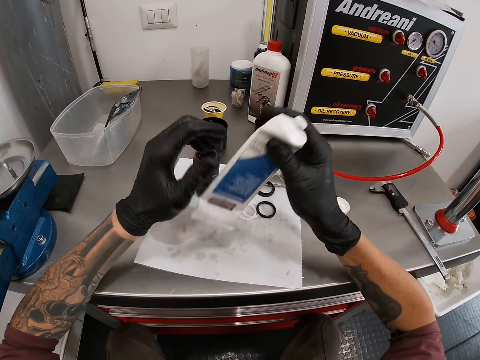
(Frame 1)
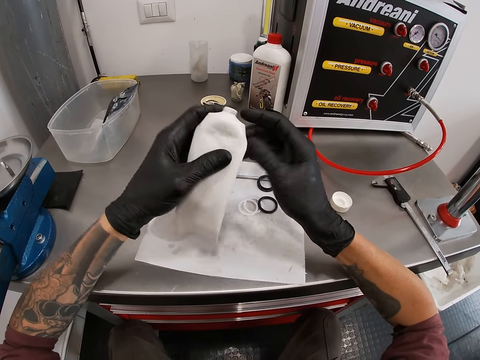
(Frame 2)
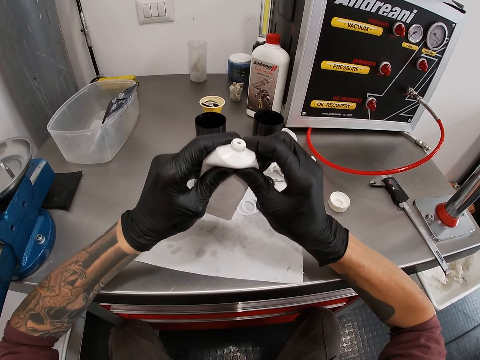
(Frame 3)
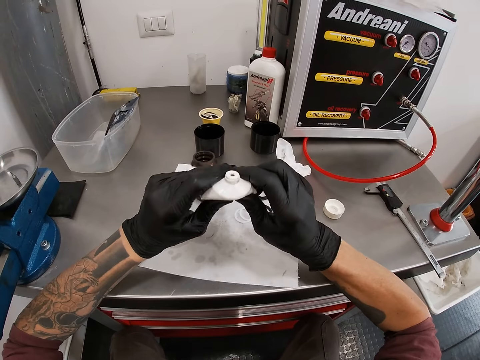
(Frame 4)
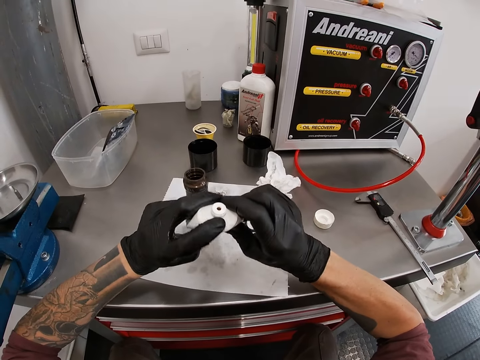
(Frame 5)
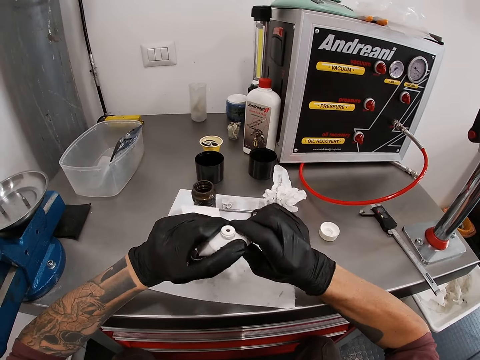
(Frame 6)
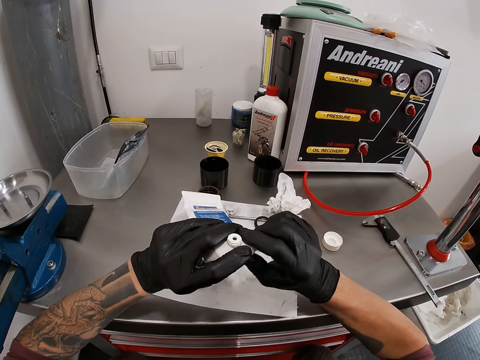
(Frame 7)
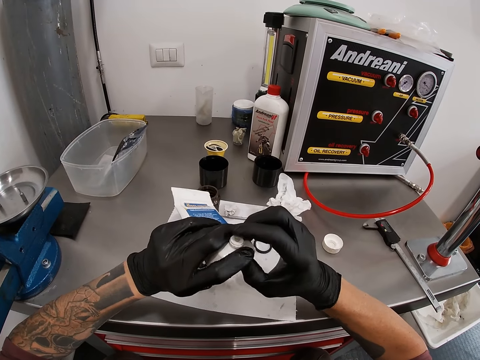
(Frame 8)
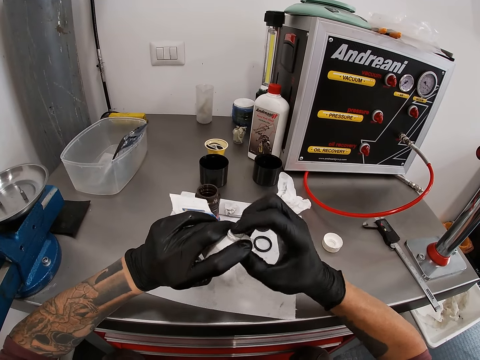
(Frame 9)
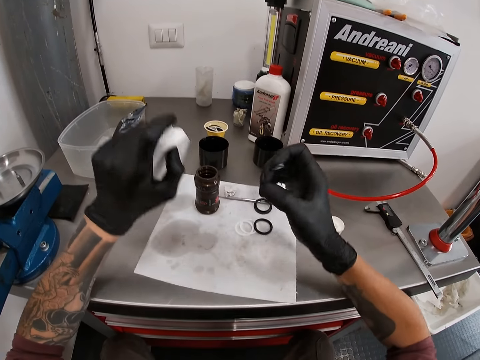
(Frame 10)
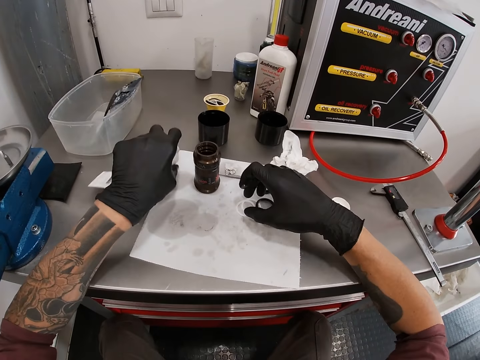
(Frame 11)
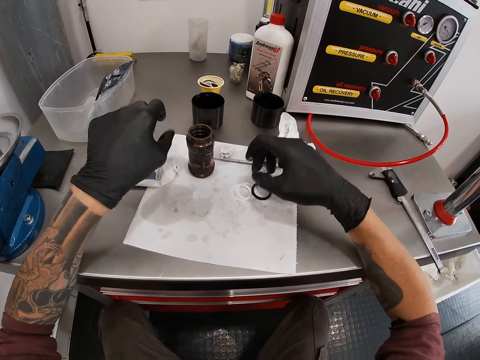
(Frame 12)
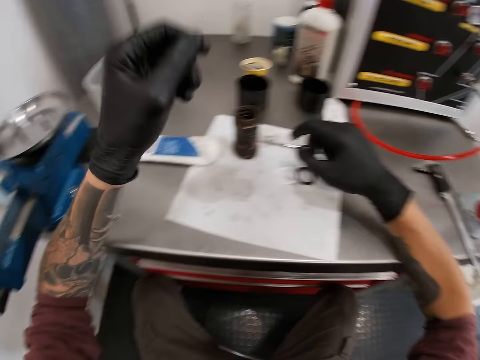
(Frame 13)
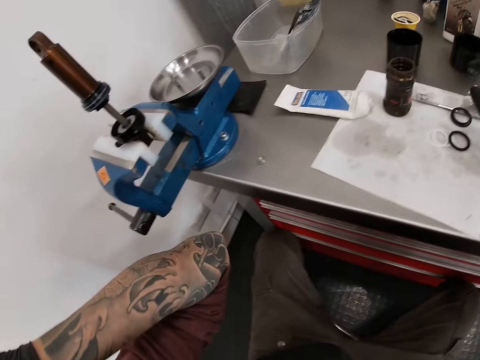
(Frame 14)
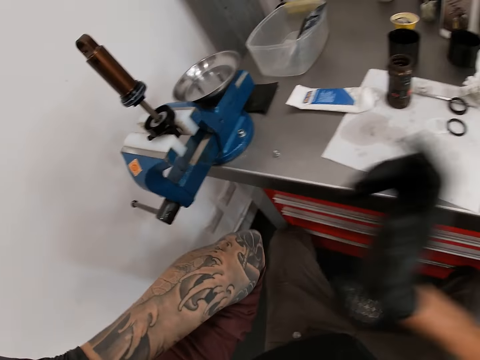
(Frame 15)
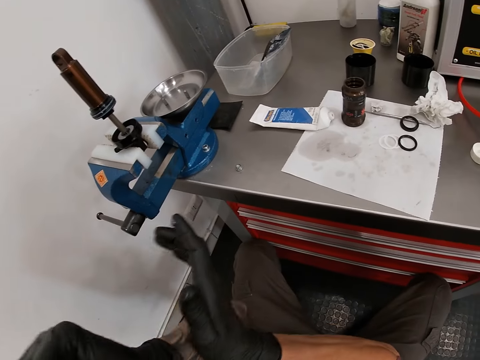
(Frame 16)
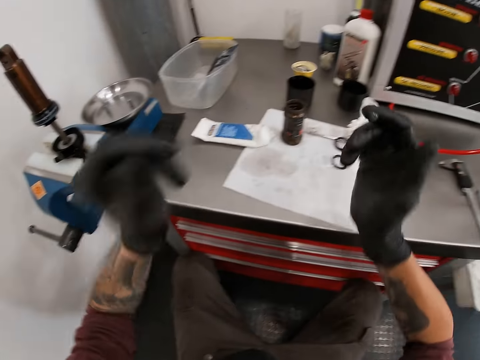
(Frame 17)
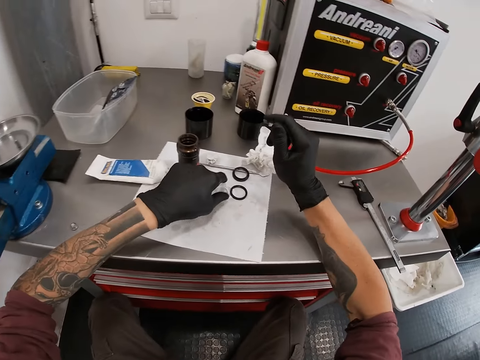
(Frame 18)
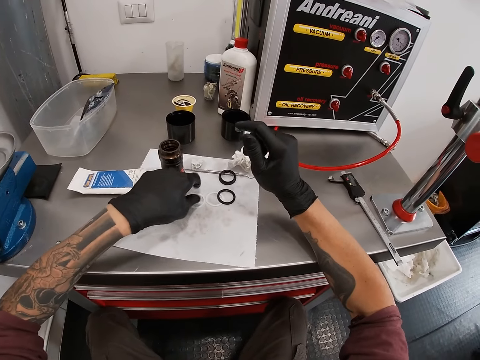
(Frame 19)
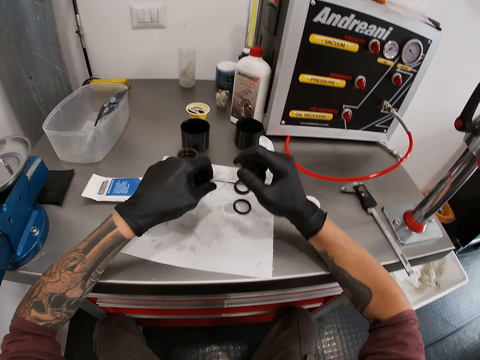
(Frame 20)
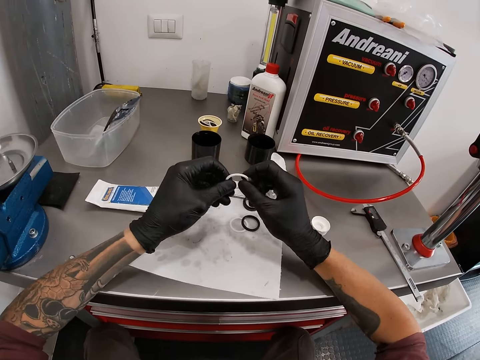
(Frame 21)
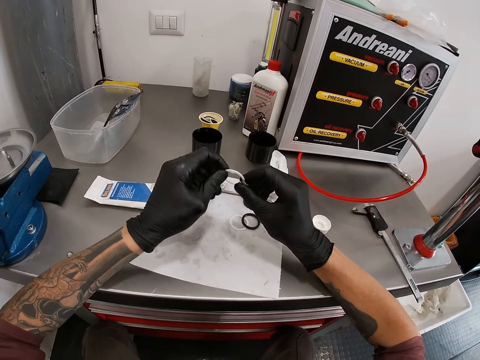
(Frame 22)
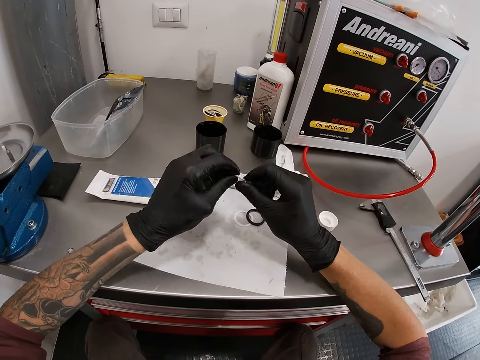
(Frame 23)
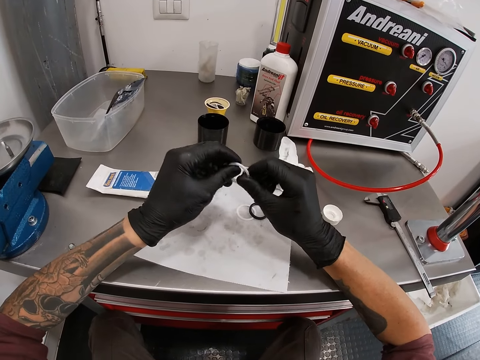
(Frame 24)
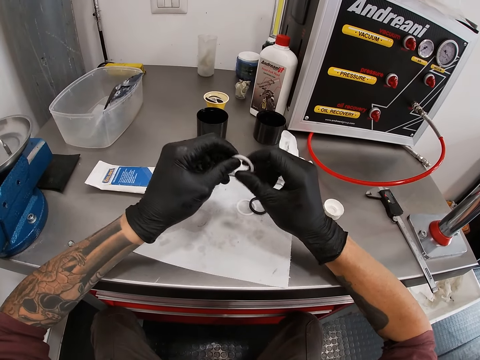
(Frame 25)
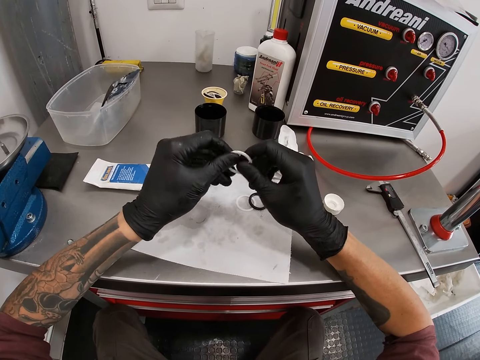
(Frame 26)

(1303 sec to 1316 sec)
The camera wearer presses the liquid adhesive with his hands. He scoops the liquid adhesive with his right forefinger. He drops the liquid adhesive on the worktable with his left hand. He adjusts the left hand. He wipes the left hand. He moves the dust seal on the paper with his left hand. He picks up the dust seal on the paper with his left hand. He applies the liquid adhesive on his right forefinger to the dust seal in his left hand.

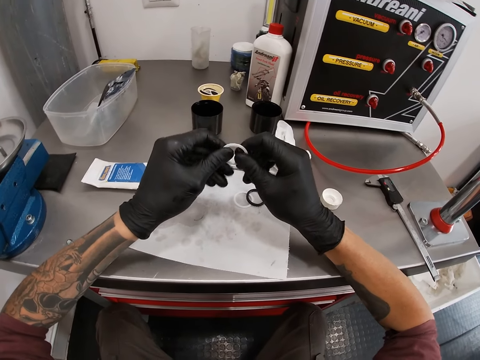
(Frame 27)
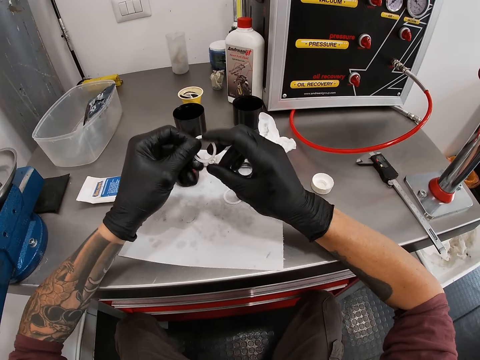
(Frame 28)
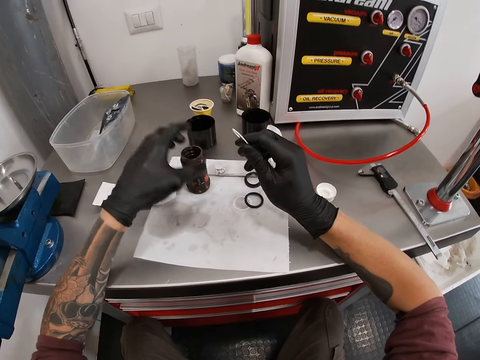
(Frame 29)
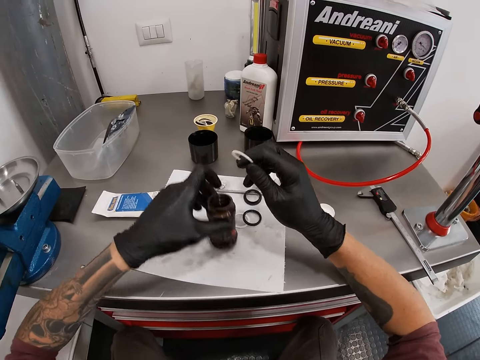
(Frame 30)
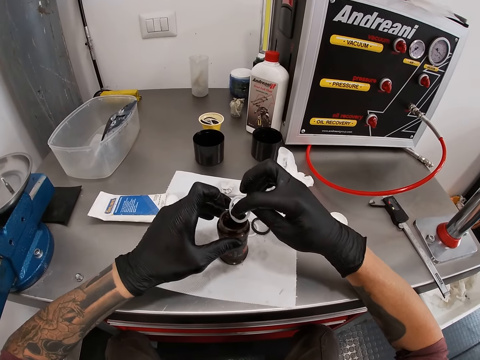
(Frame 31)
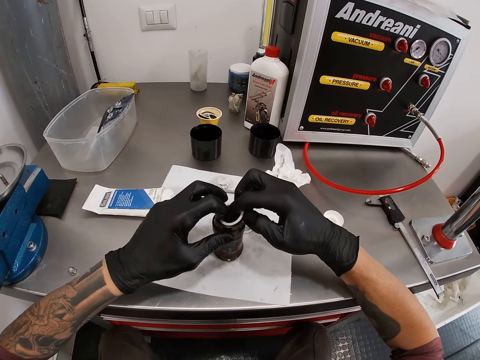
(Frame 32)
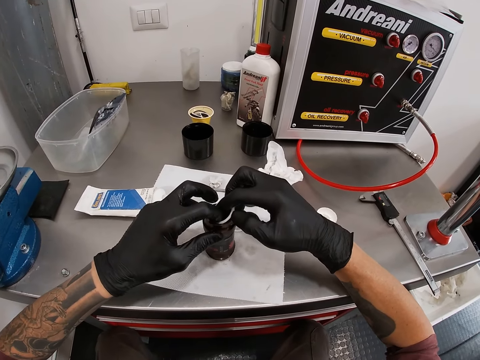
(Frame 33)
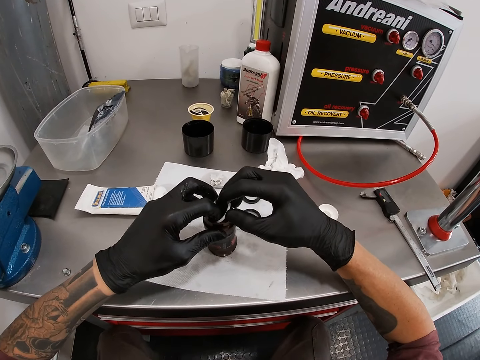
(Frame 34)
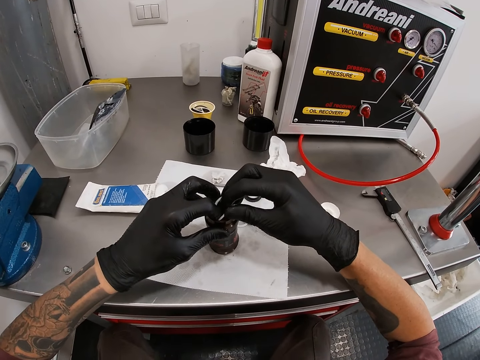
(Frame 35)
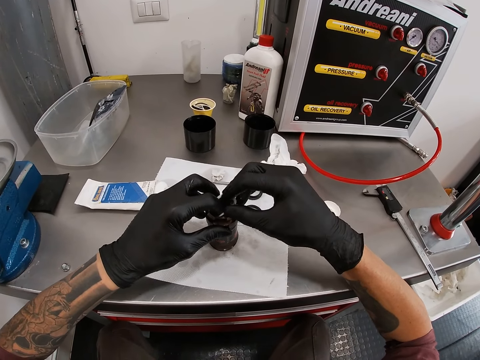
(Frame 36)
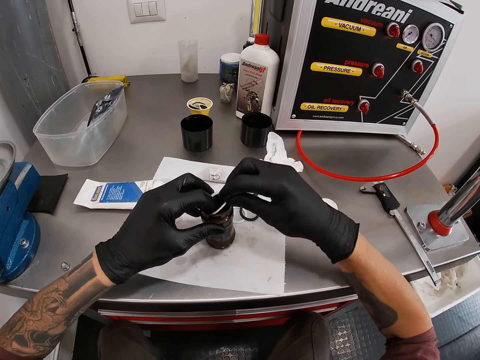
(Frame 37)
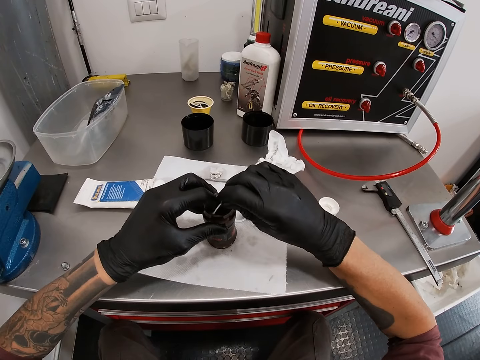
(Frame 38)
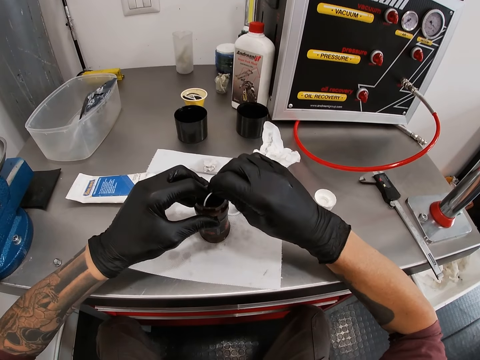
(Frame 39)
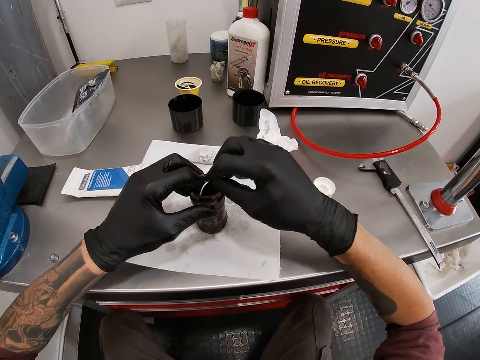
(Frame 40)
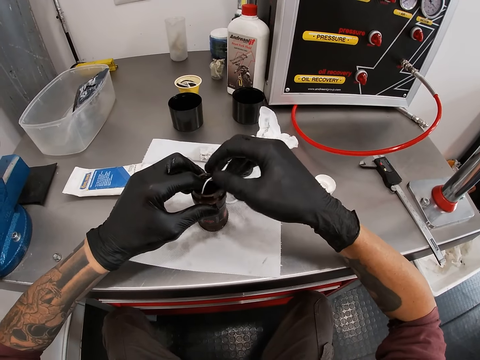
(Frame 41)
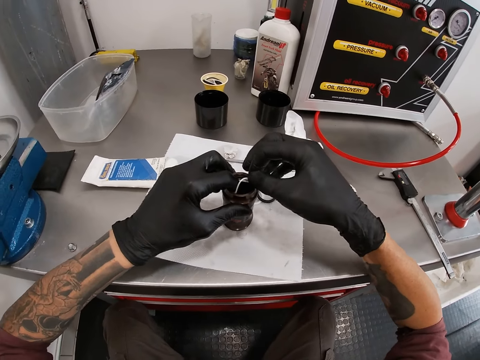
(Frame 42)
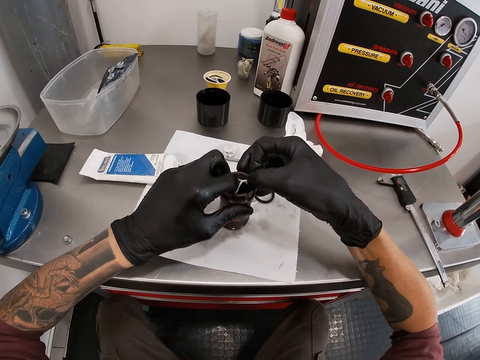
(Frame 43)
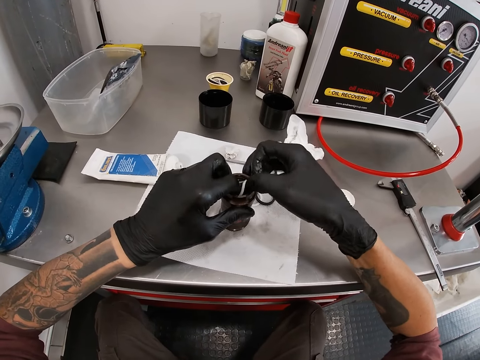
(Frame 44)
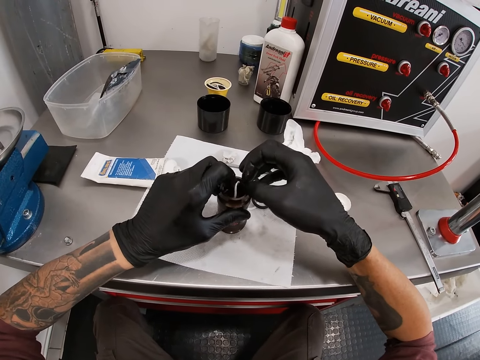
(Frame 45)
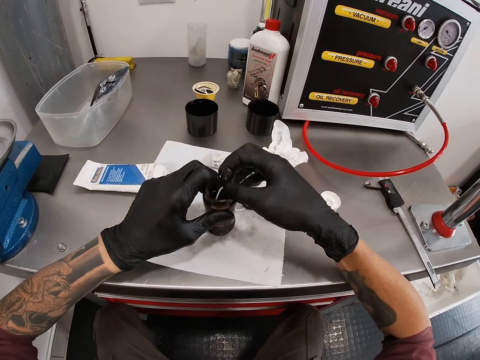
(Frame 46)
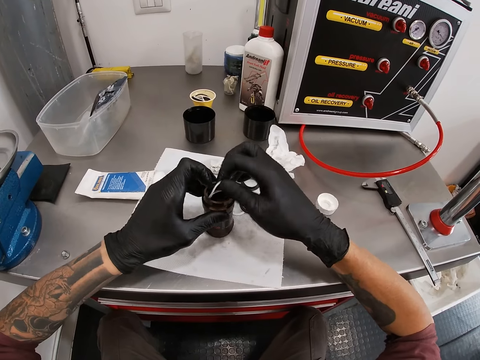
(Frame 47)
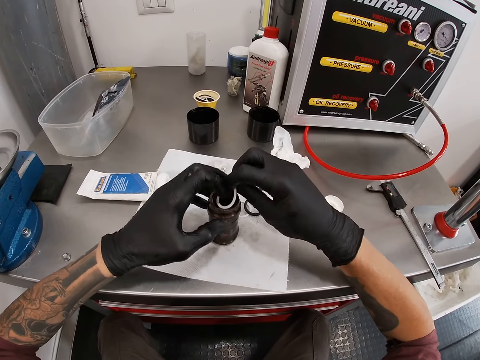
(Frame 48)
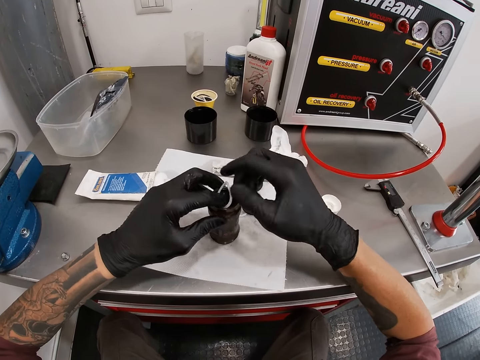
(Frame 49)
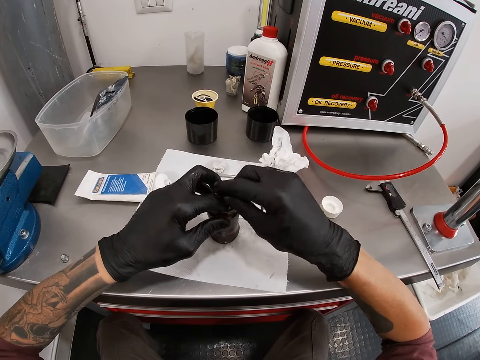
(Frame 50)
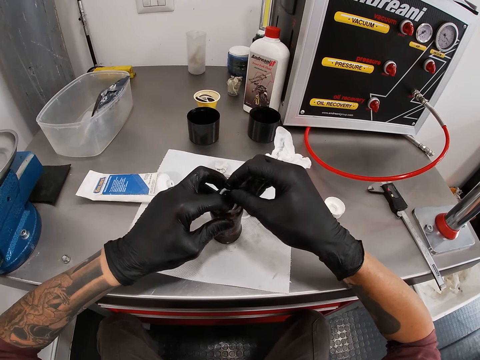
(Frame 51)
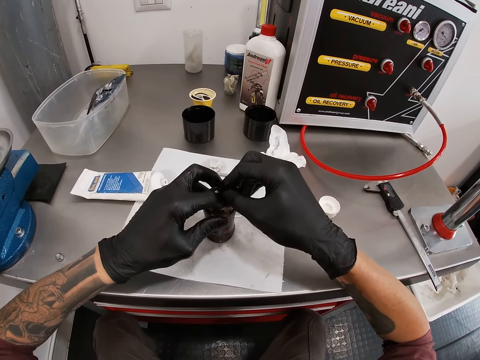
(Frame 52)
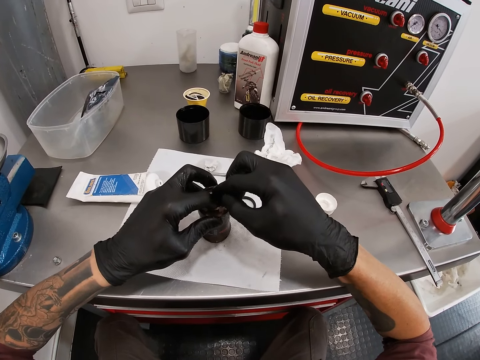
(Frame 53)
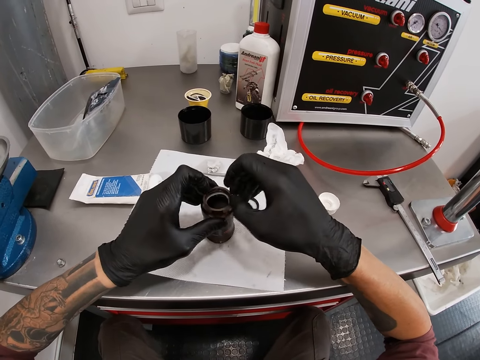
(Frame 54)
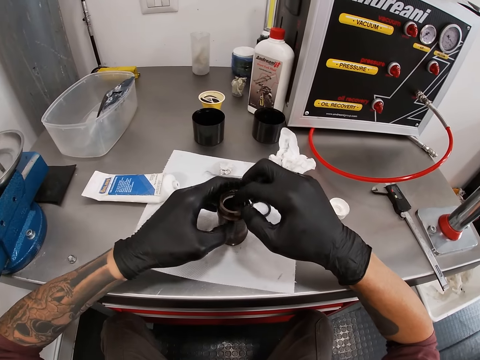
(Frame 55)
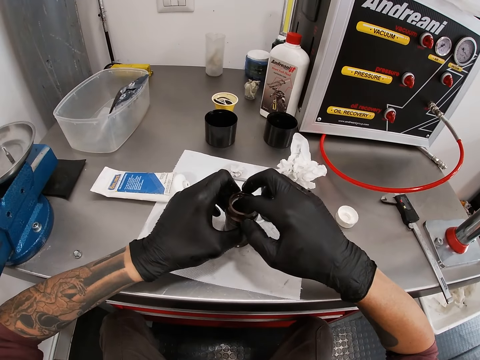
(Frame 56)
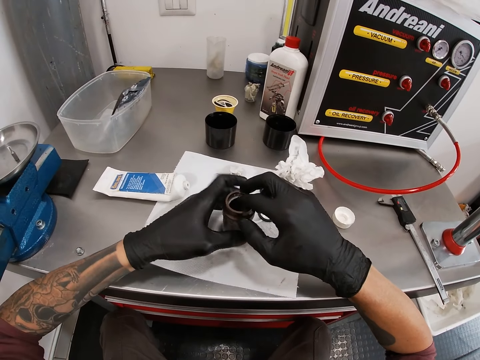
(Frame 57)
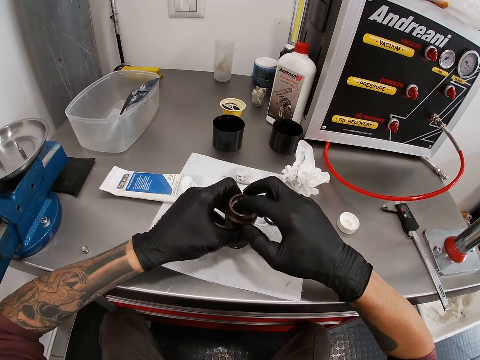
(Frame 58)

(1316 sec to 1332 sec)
The camera wearer moves the air can on the paper with his left hand. He fixes the dust seal into the air can with his hands.
